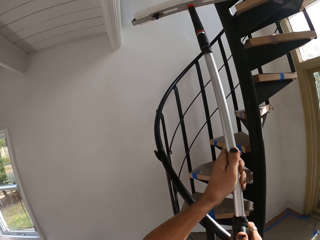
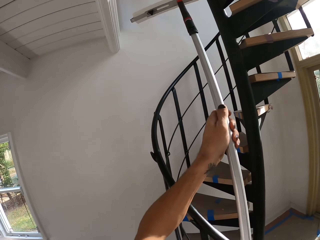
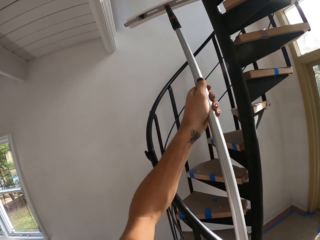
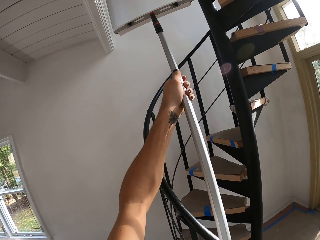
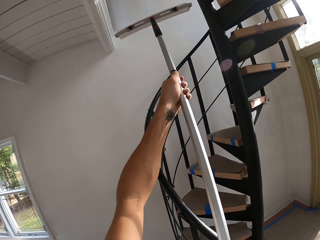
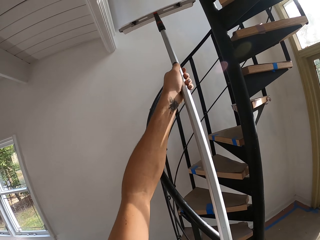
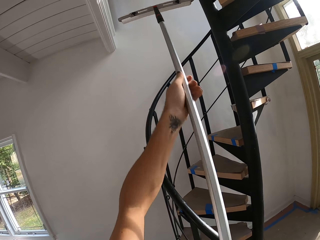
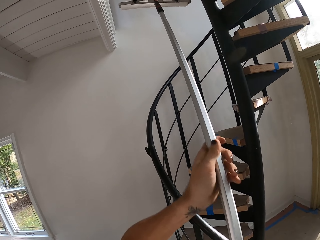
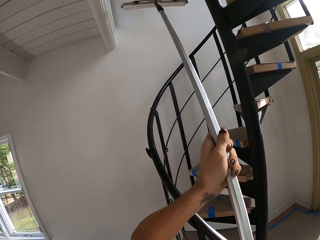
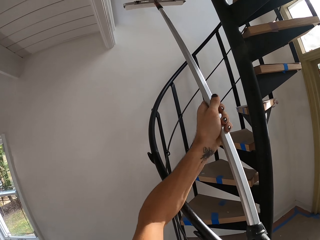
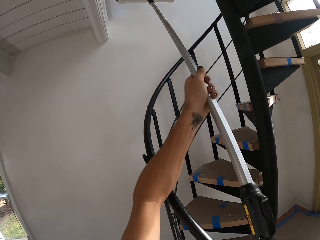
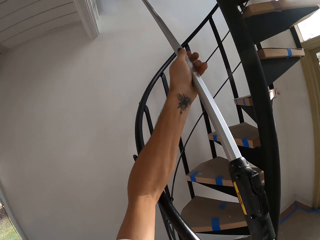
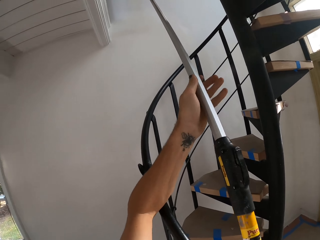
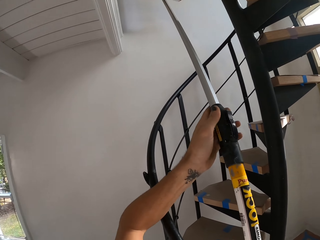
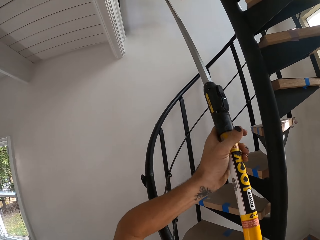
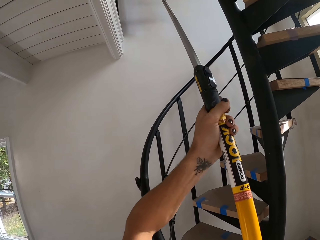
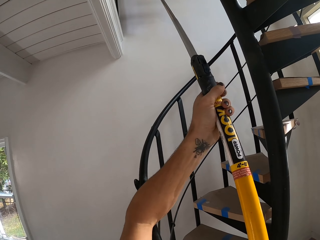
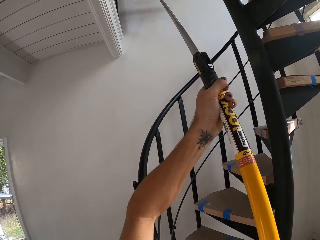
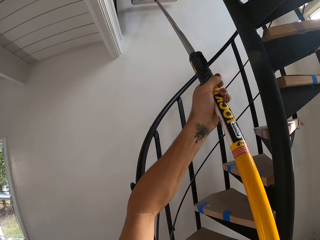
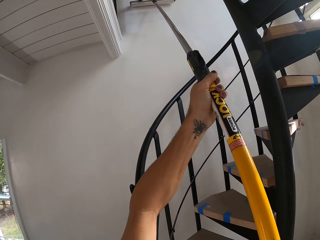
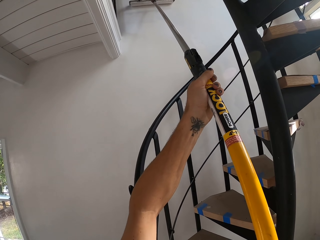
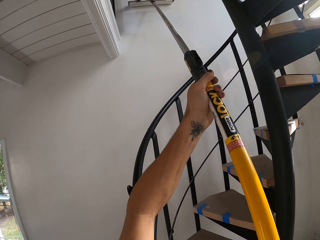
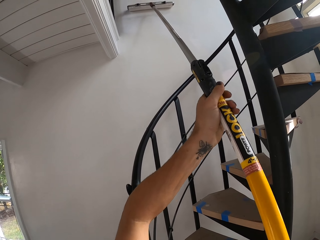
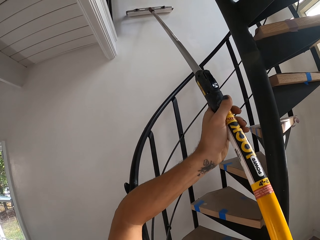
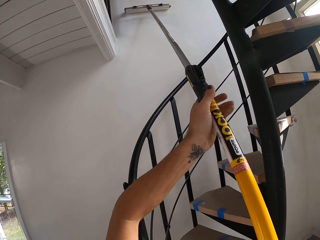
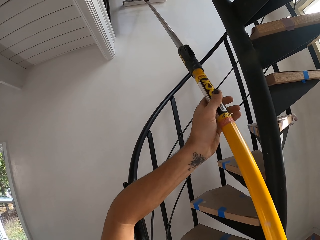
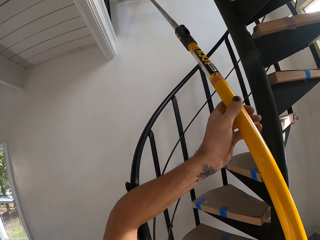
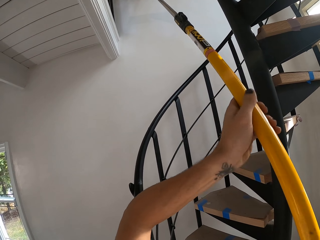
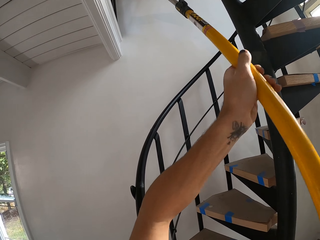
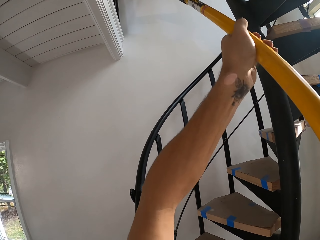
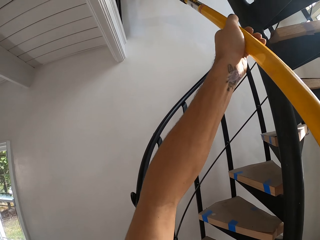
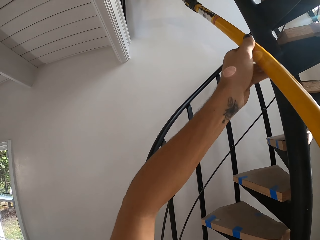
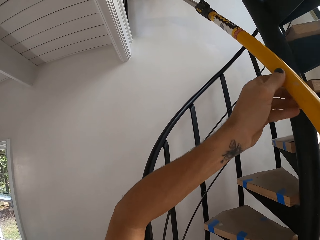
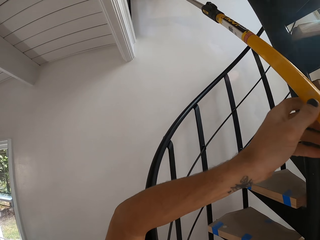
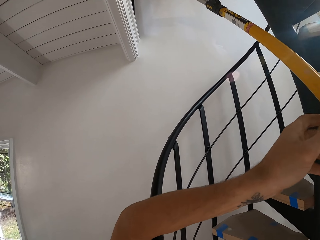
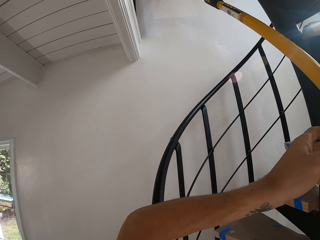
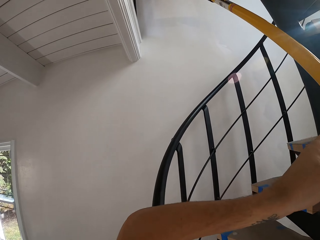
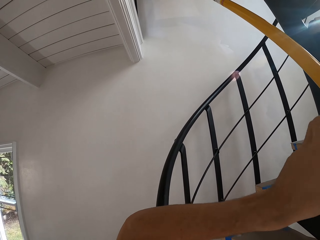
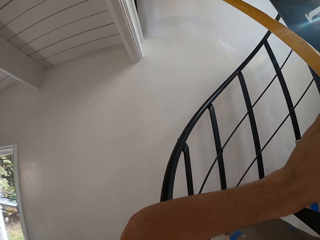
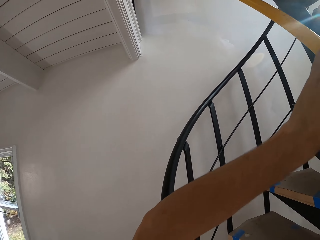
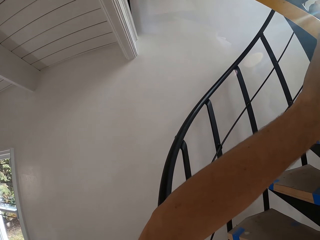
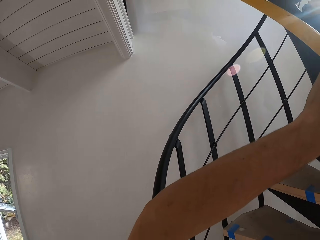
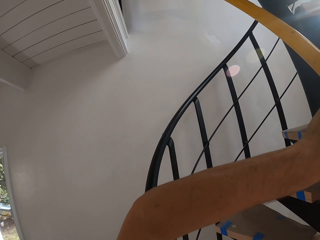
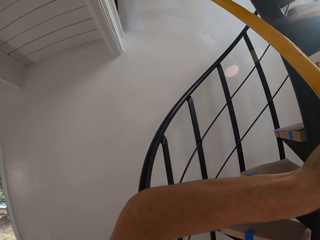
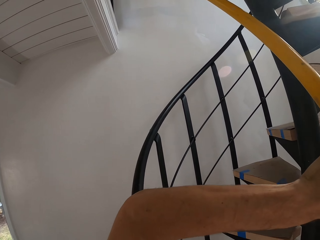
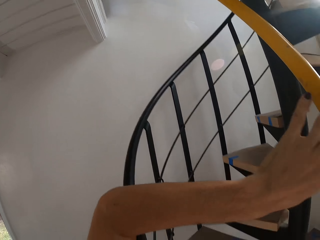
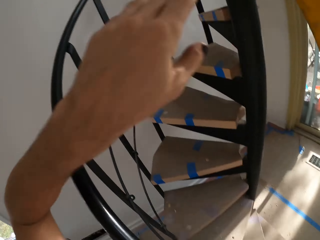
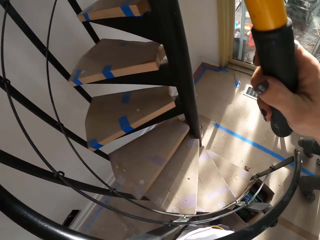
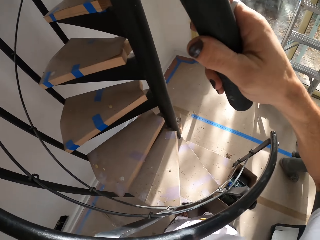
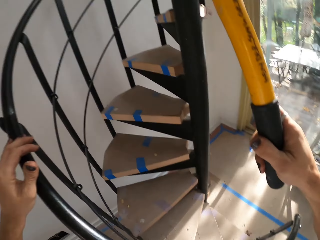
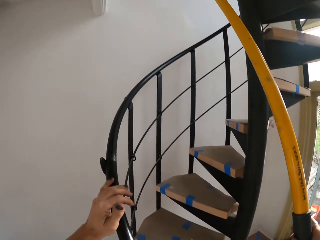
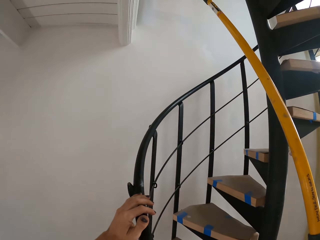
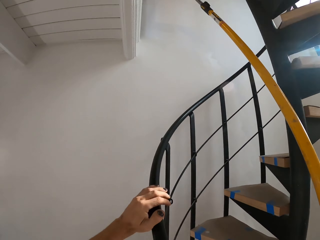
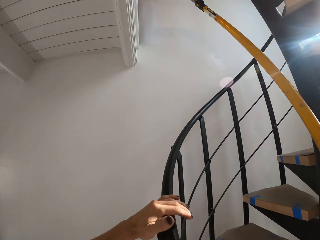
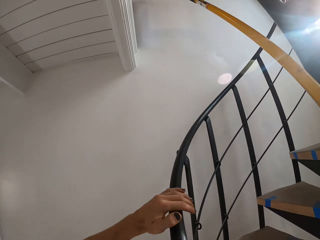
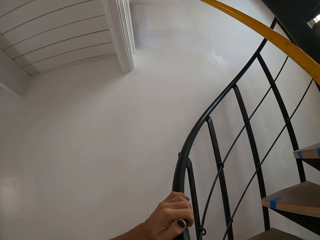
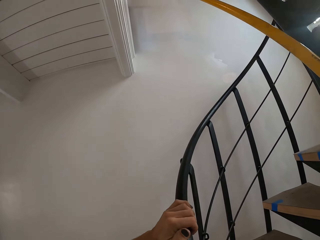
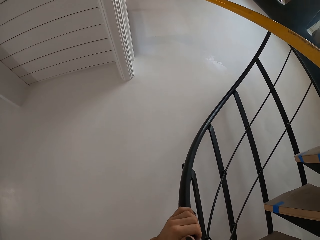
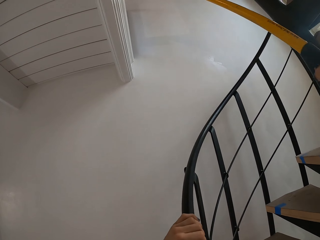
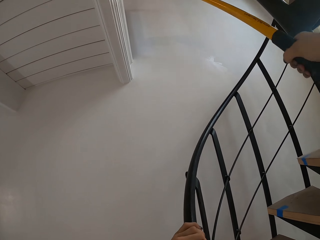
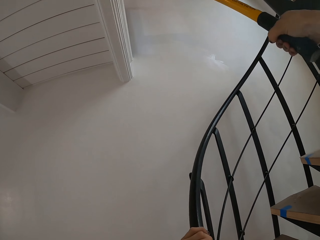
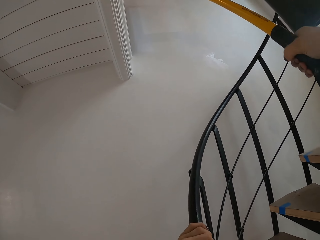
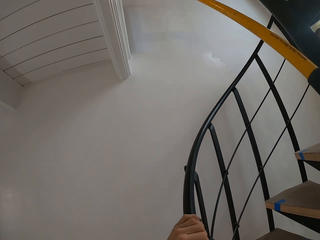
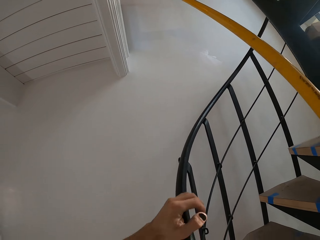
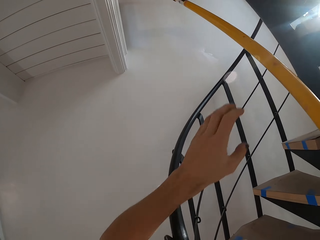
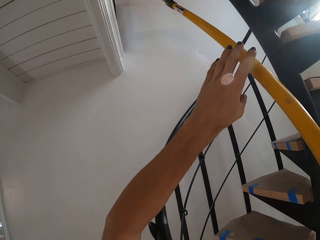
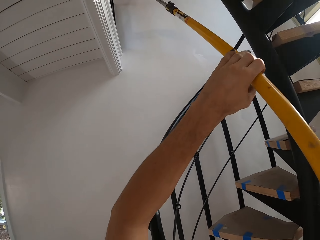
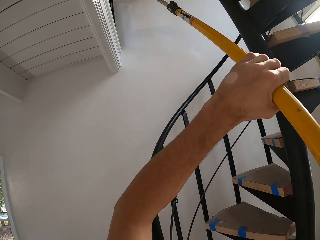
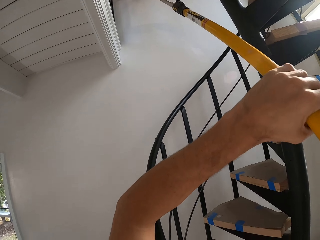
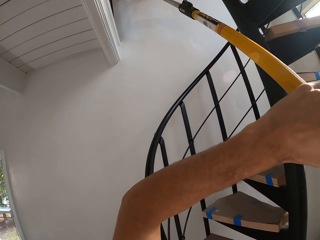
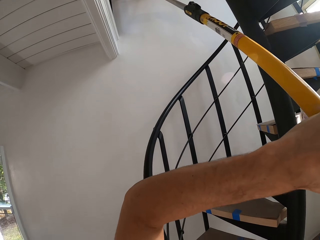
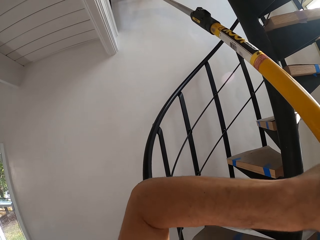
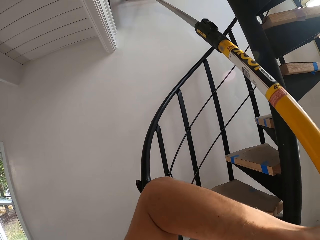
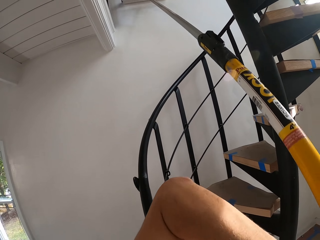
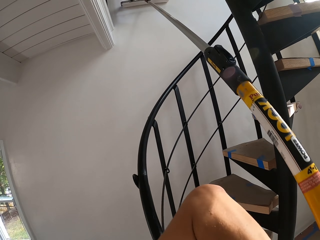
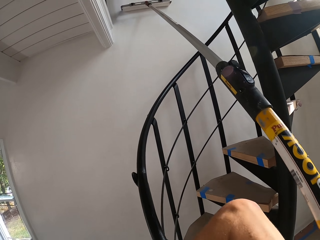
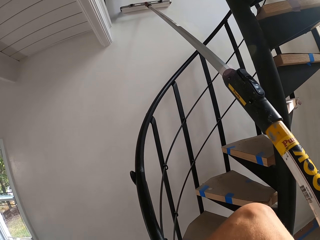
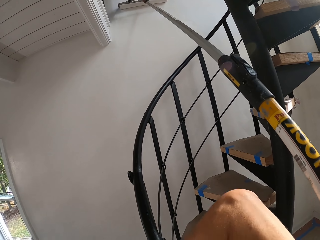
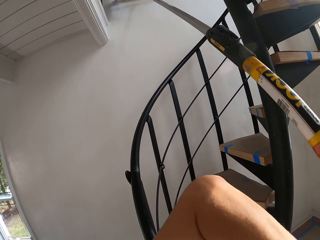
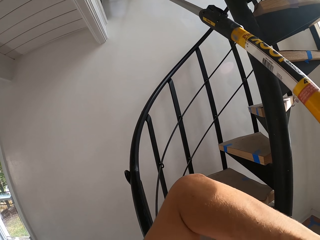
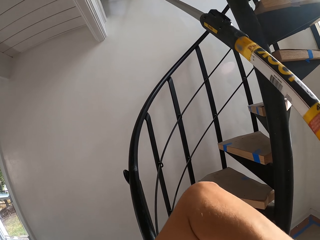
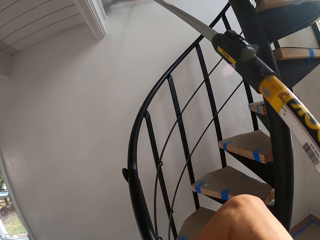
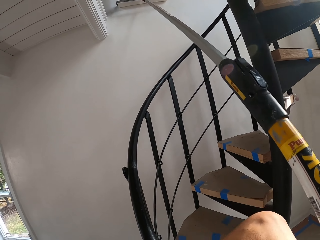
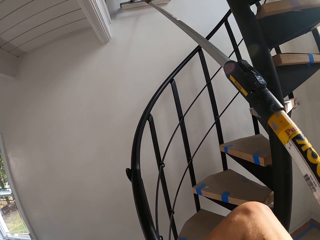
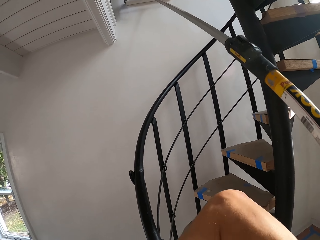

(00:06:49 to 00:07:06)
The camera wearer extends the handle. They apply paint on the wall with a paint roller. They turn around the room, touch the staircase rail and apply paint on the wall with the paint roller.

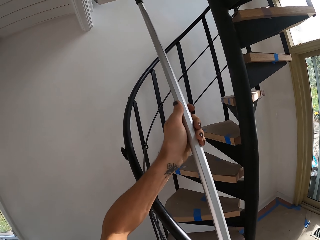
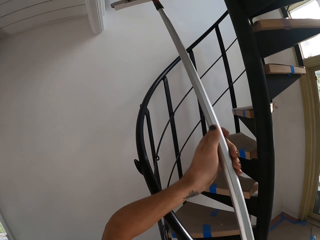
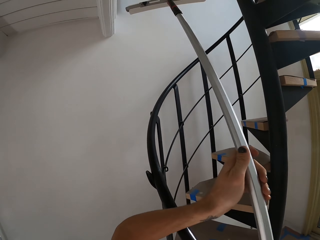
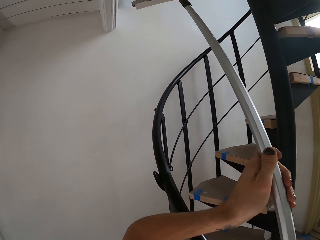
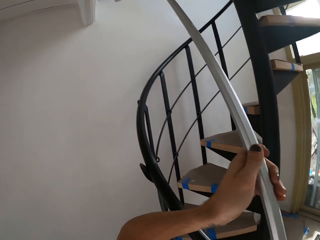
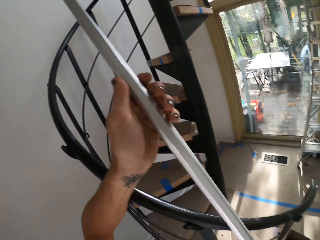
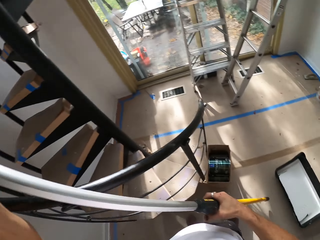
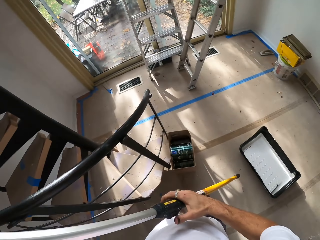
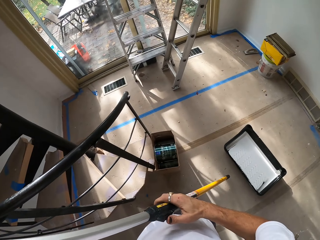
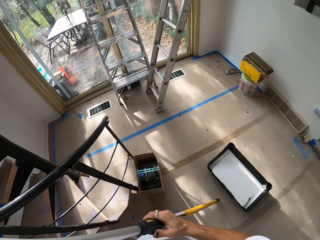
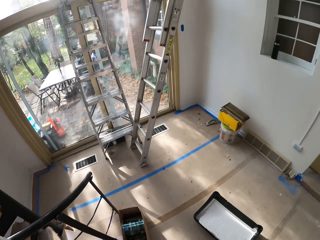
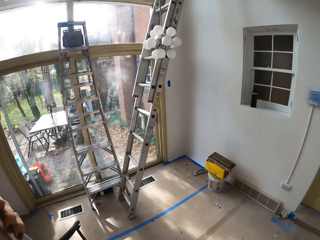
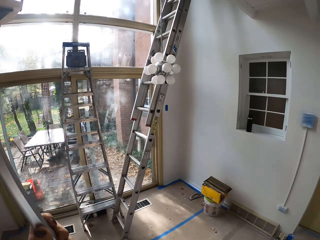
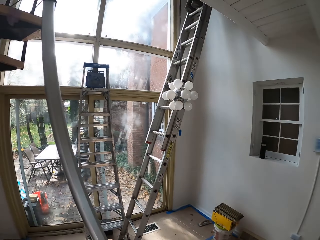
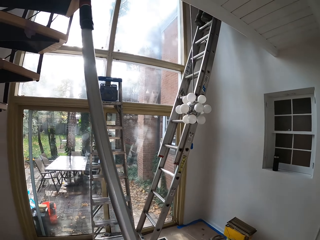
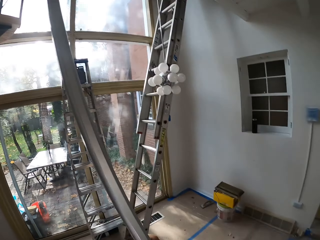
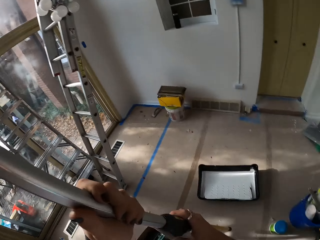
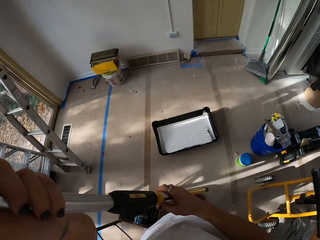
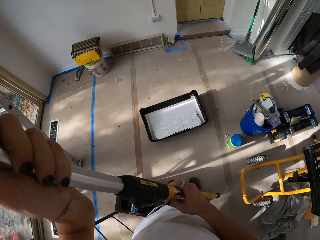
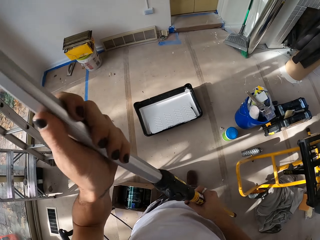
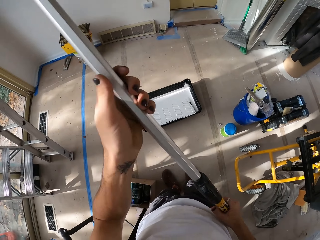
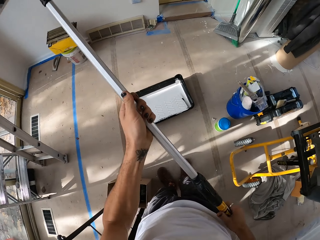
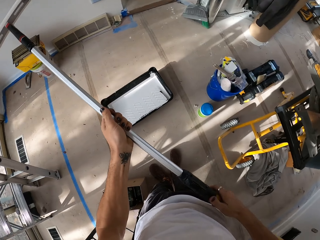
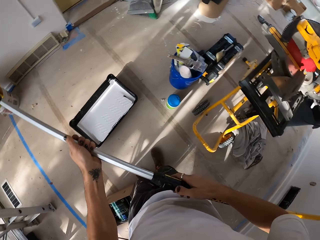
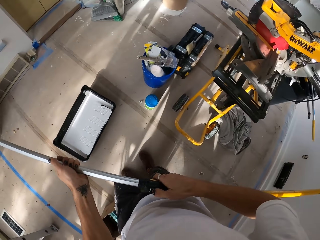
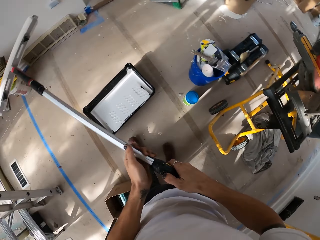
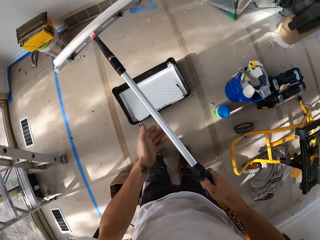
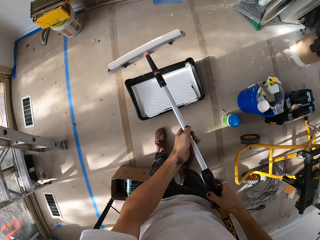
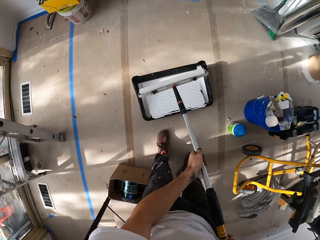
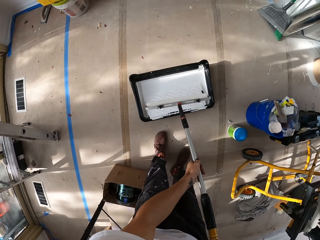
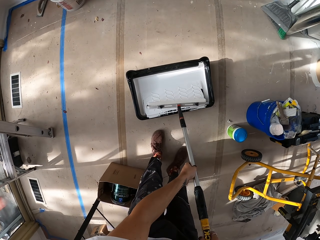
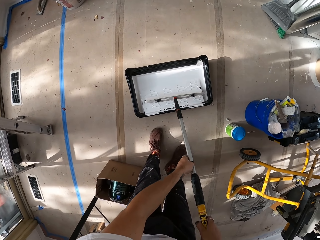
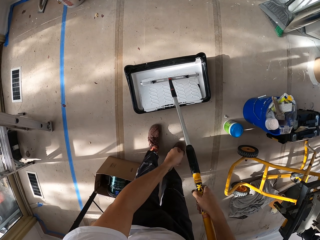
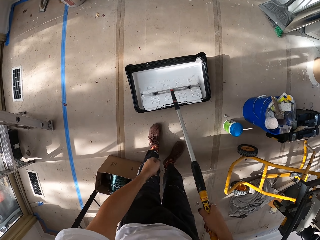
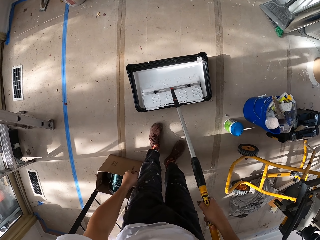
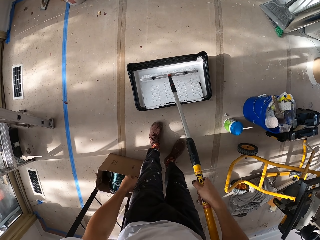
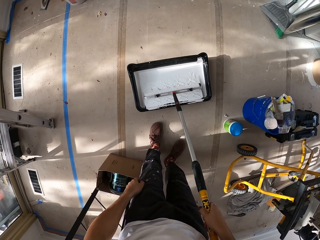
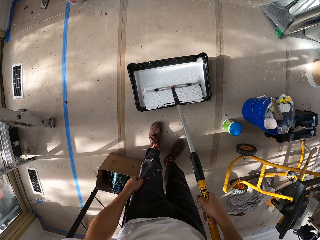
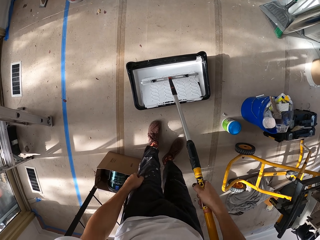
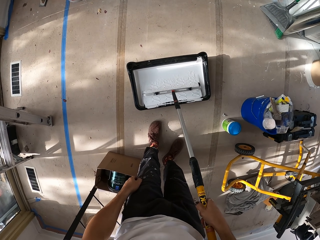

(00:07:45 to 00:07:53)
The camera wearer turns around the room. They fold the paintbrush handle. They scoop paint from a plastic with a paint roller.
